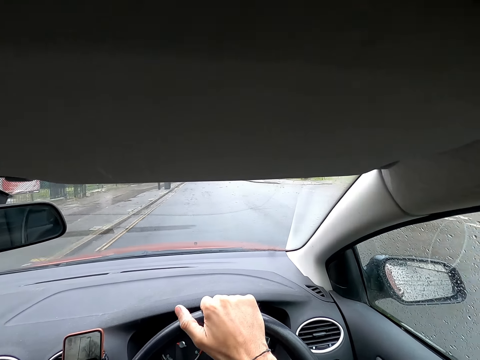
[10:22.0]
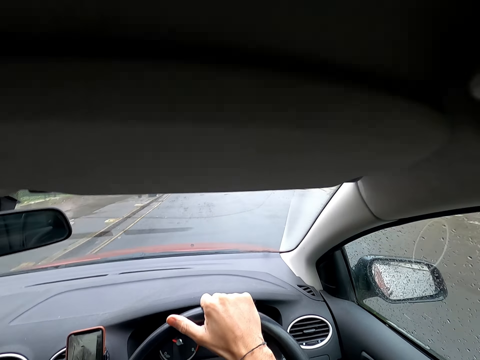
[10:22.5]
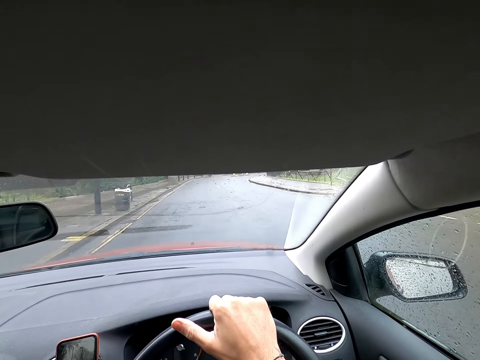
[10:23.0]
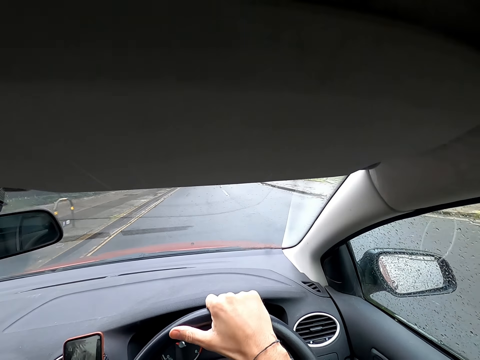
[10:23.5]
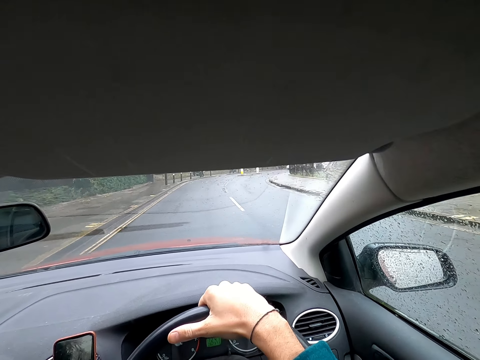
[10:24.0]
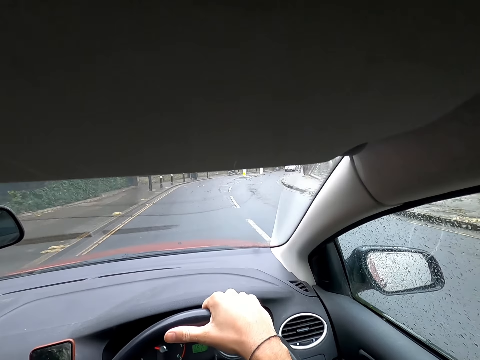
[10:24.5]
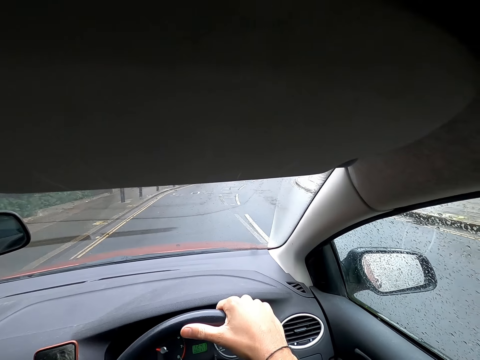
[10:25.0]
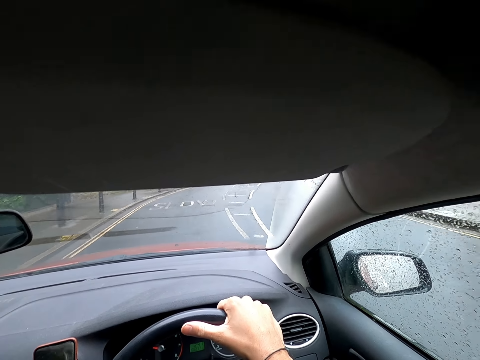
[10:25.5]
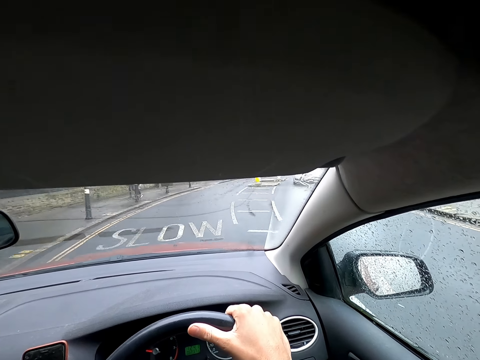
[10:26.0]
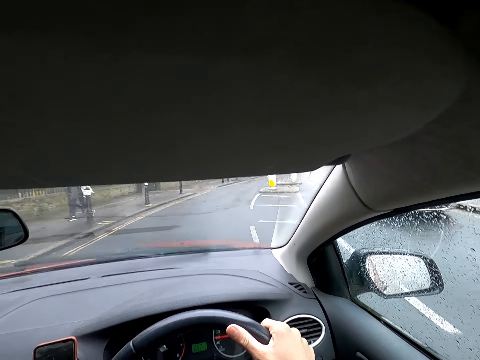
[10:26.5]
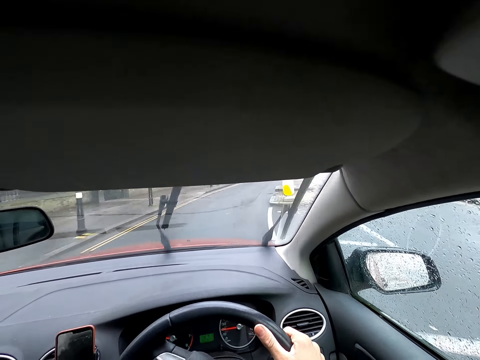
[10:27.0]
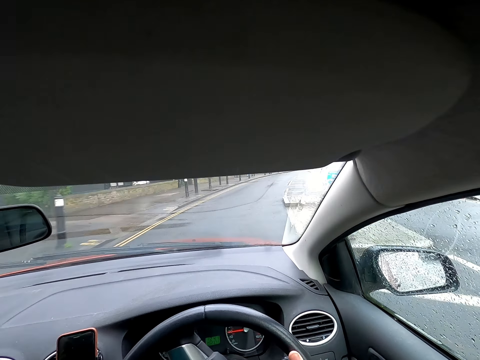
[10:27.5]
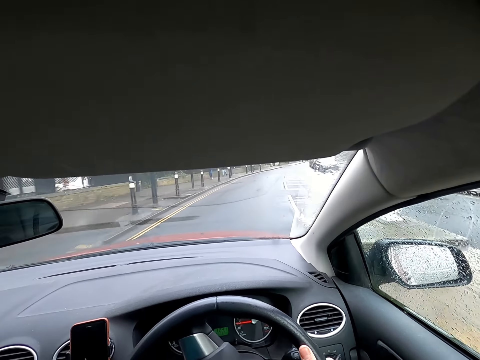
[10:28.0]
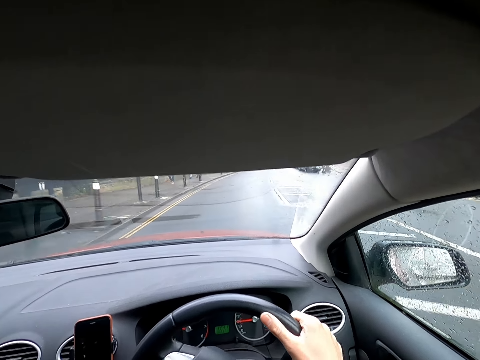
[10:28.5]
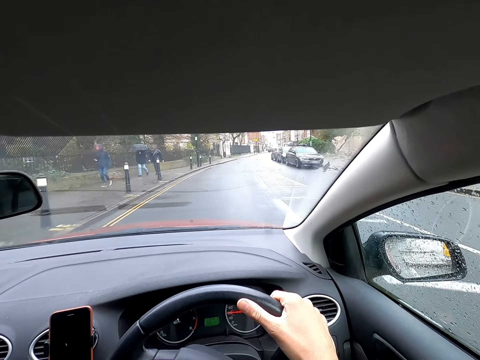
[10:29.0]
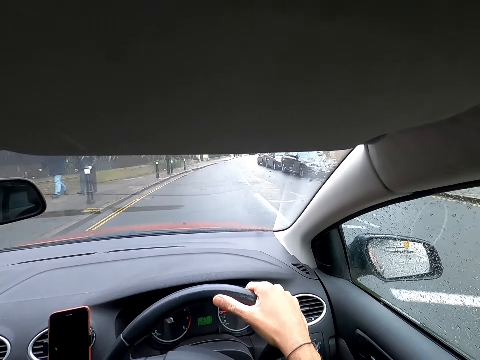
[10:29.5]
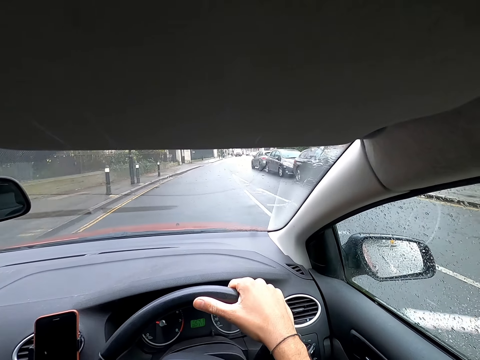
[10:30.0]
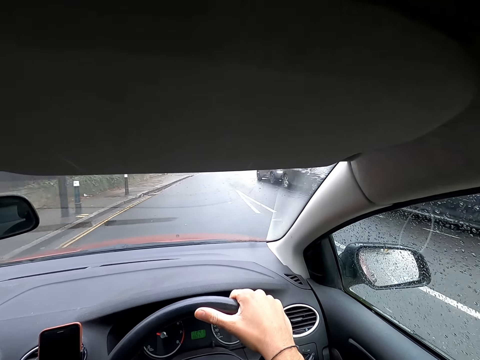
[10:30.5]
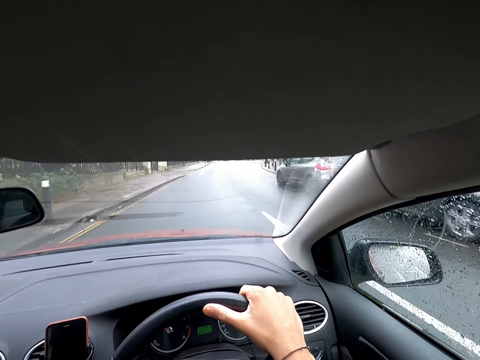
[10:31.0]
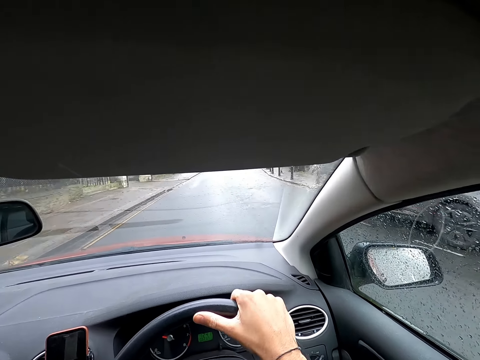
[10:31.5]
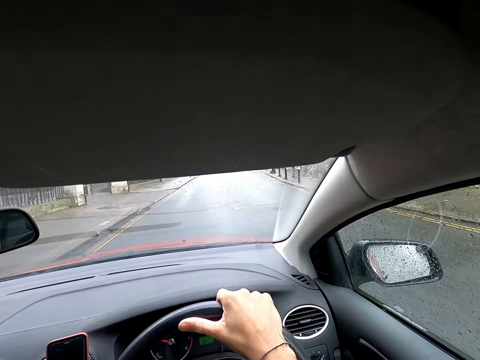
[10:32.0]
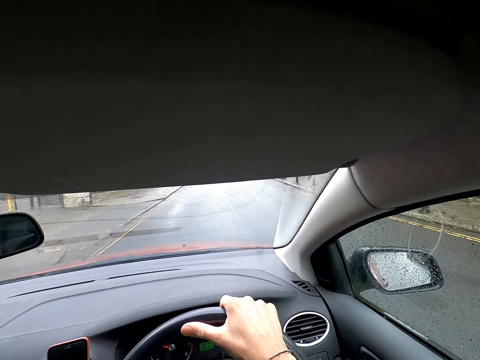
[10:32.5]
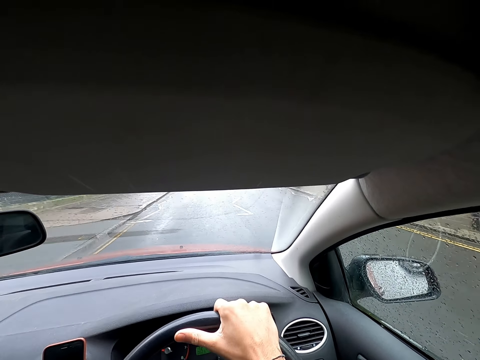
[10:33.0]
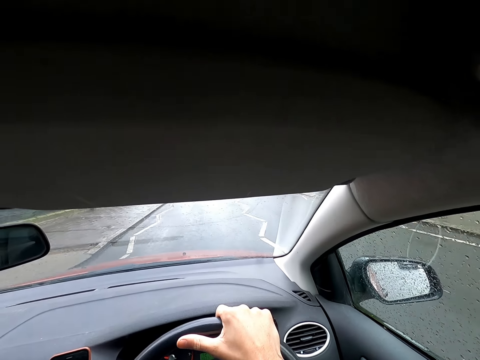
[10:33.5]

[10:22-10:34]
A silver car drives past the camera wearer.

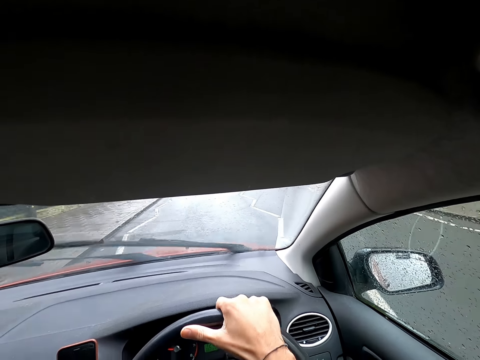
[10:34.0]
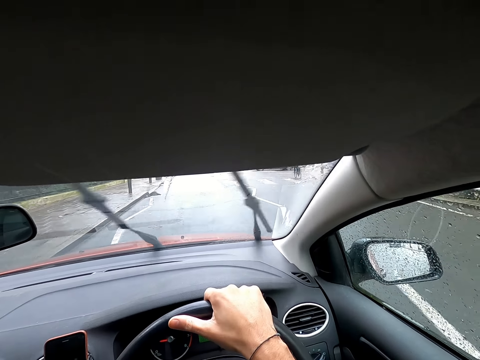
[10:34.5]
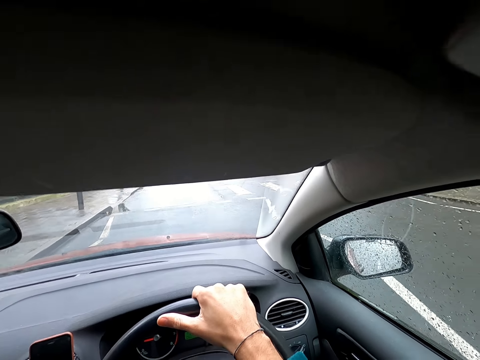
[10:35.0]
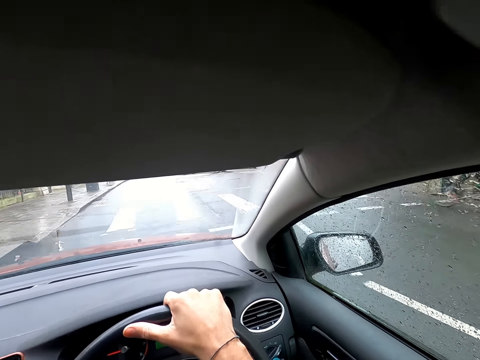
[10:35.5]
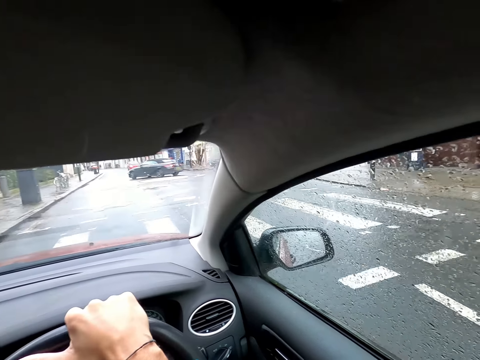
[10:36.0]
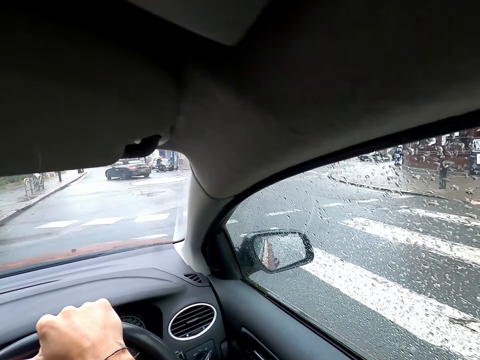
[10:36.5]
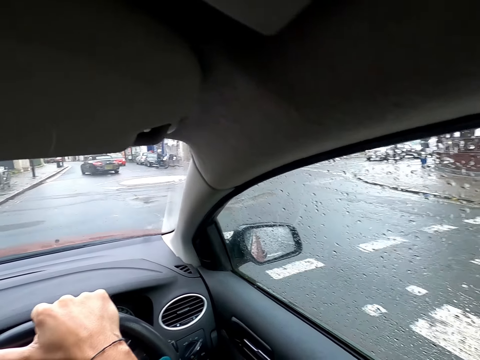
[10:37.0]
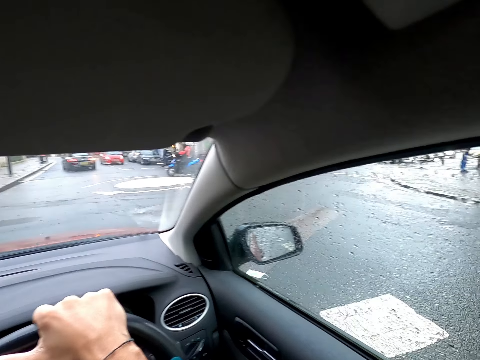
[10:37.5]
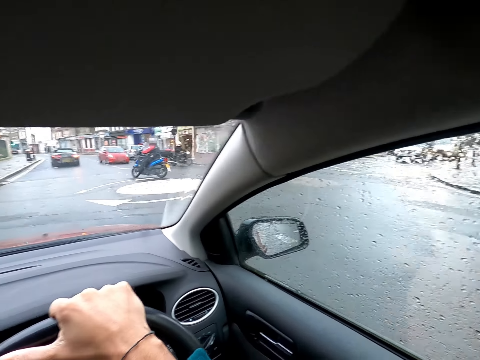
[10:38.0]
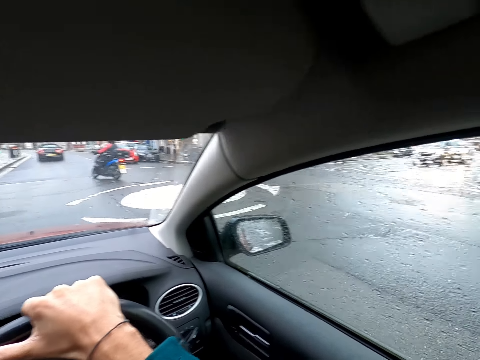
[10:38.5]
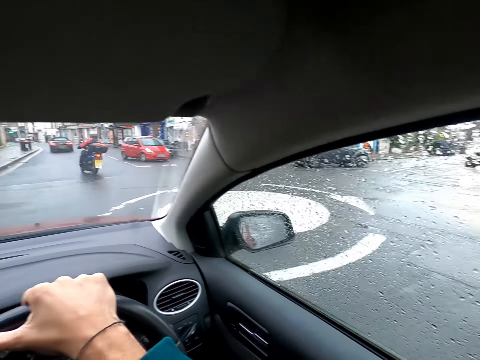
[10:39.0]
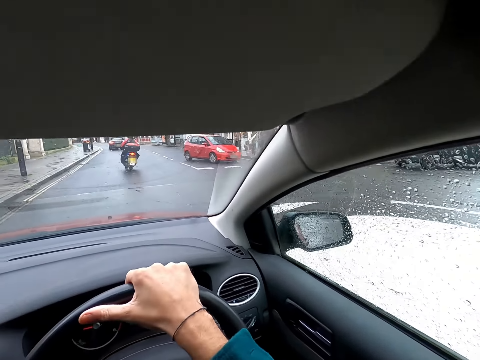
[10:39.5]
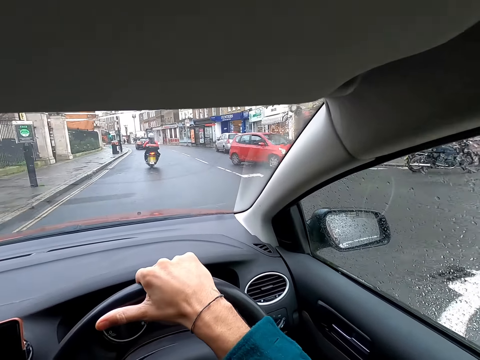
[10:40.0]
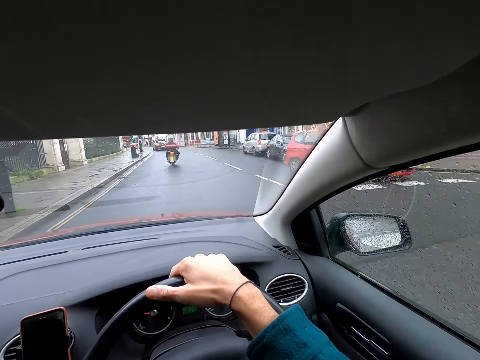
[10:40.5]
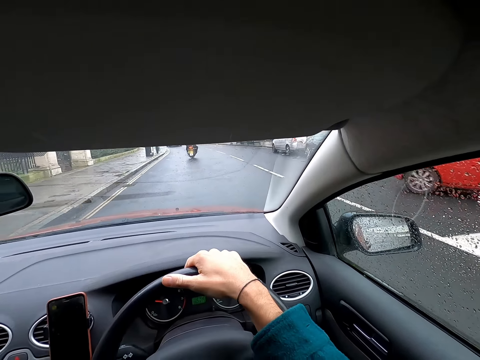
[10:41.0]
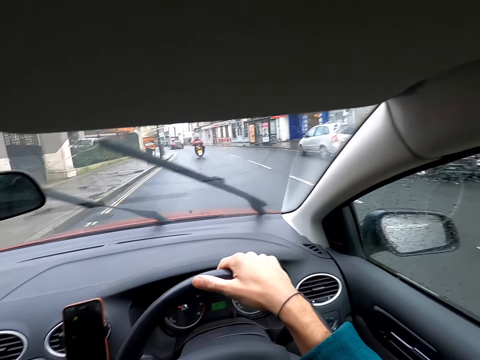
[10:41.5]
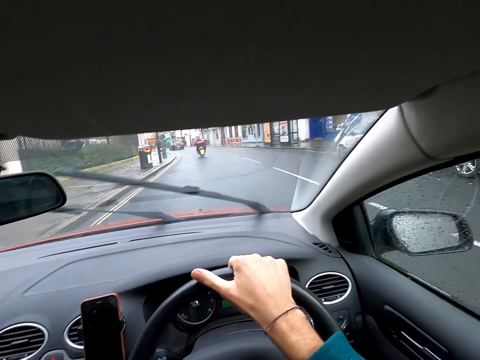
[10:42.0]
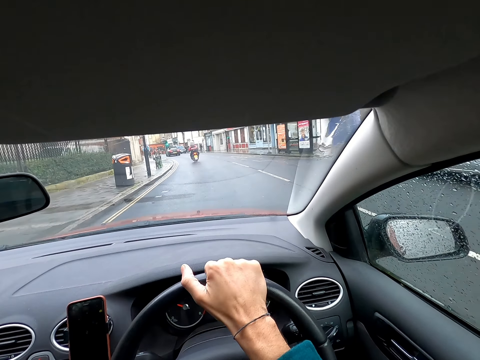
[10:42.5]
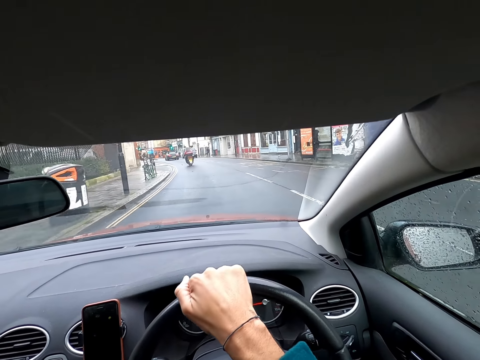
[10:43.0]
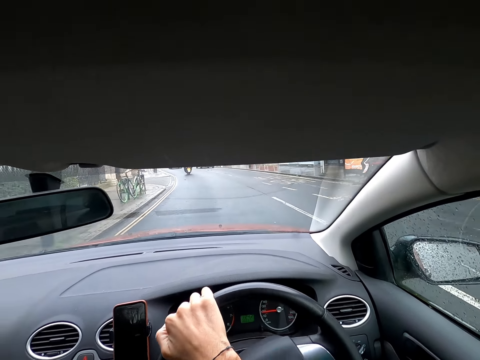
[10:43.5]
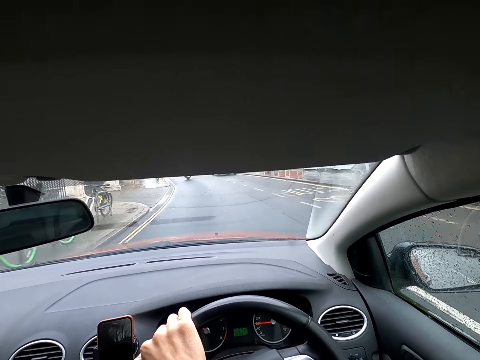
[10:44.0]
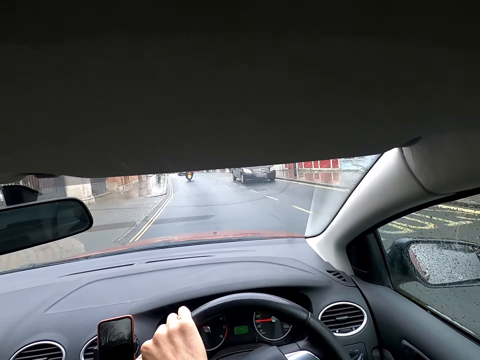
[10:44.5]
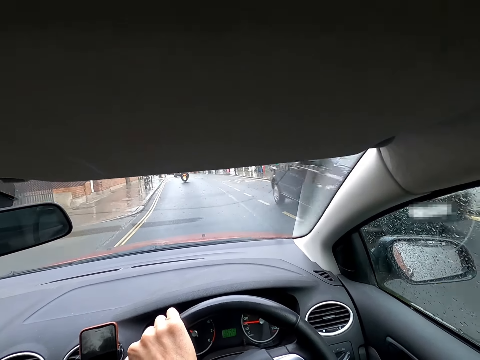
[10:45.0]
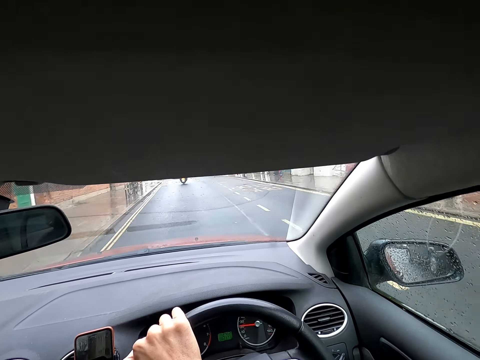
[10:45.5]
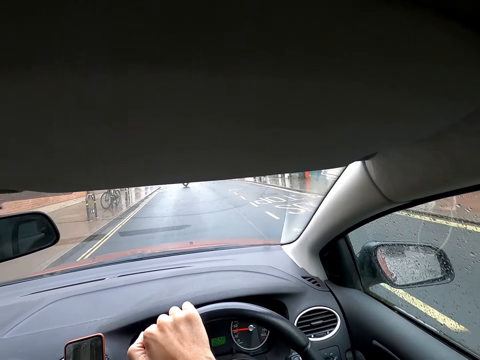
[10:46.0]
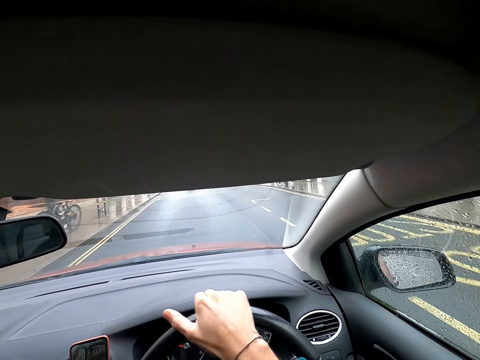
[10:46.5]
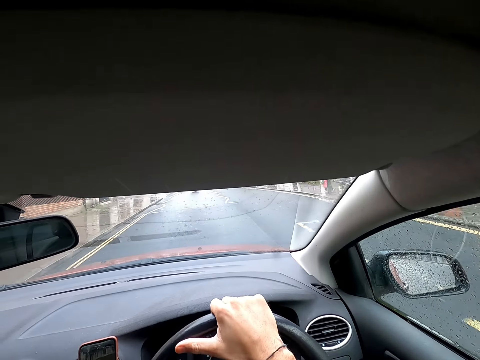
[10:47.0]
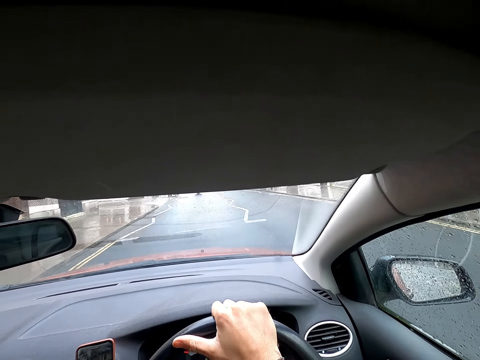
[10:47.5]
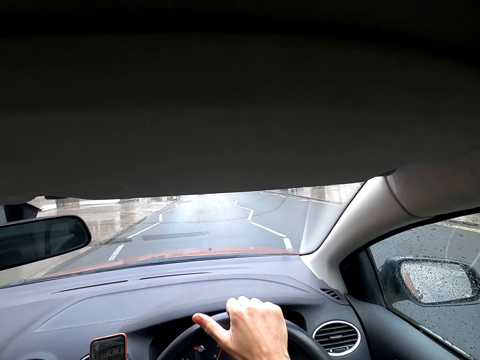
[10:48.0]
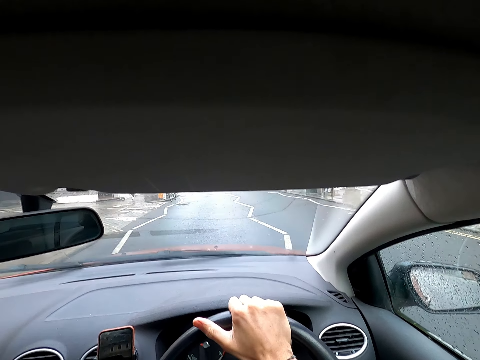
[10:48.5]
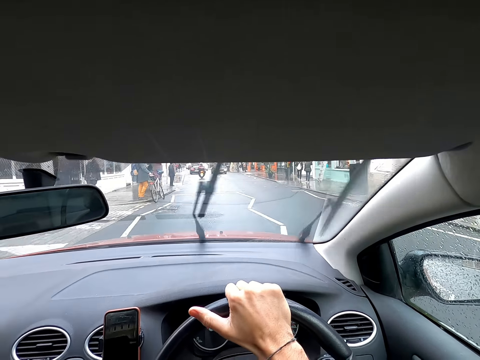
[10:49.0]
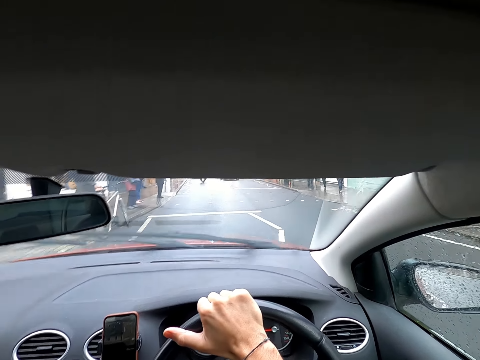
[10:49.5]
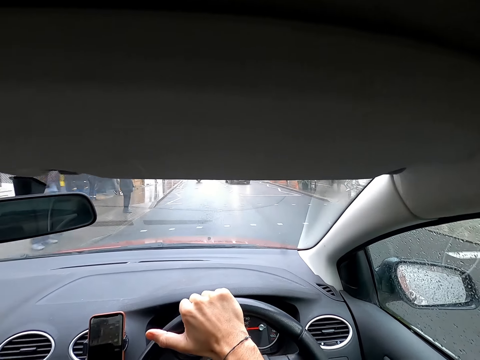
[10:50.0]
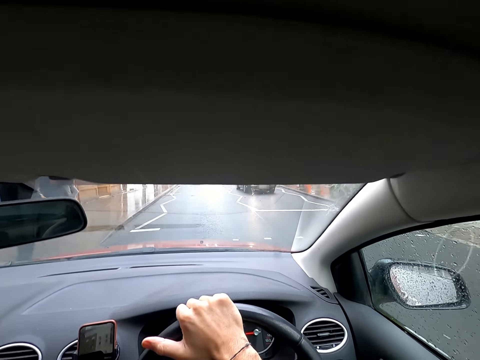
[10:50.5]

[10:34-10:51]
A black car drives ahead of the camera wearer. A blue bike drives ahead of the camera wearer. A red car drives past the camera wearer. A black car drives past the camera wearer.
